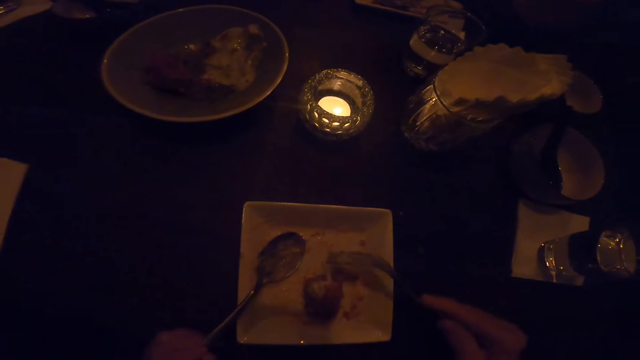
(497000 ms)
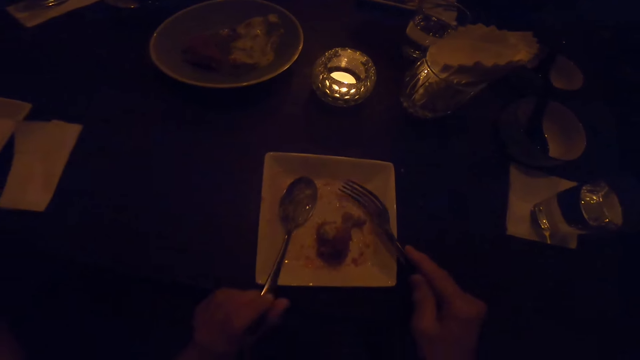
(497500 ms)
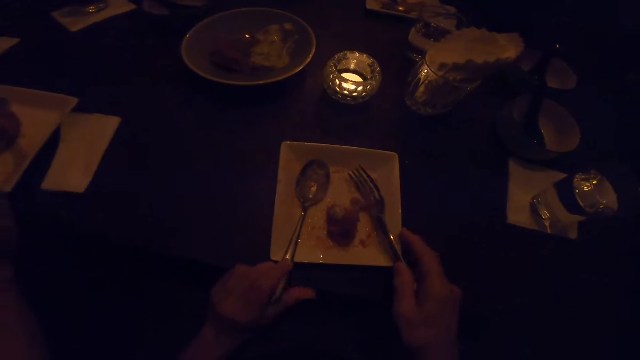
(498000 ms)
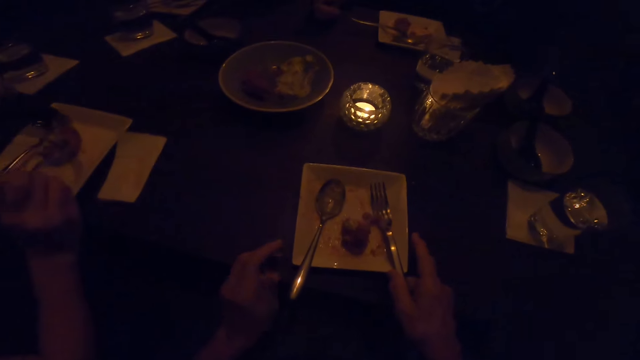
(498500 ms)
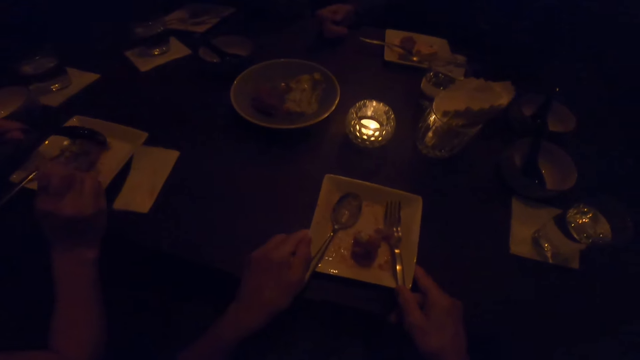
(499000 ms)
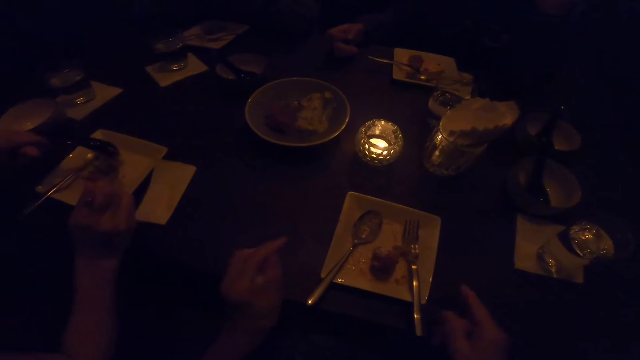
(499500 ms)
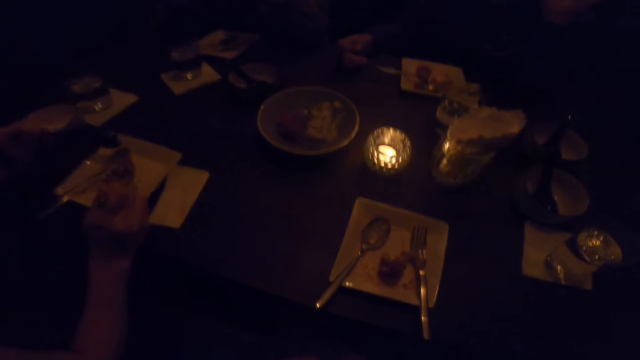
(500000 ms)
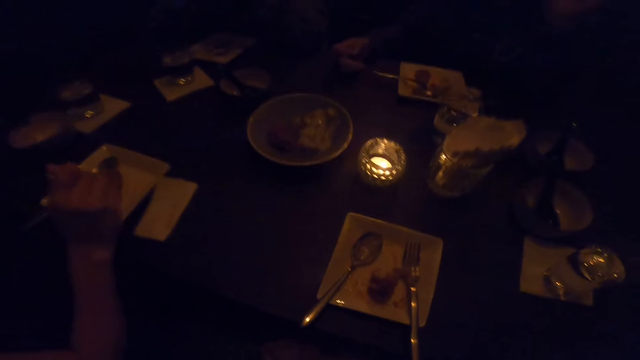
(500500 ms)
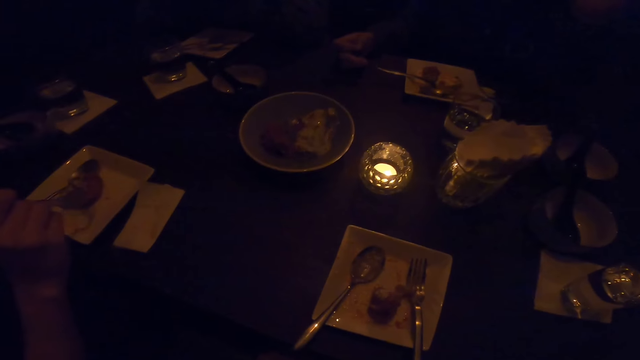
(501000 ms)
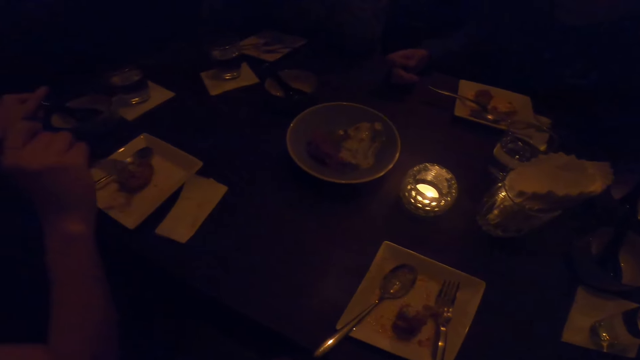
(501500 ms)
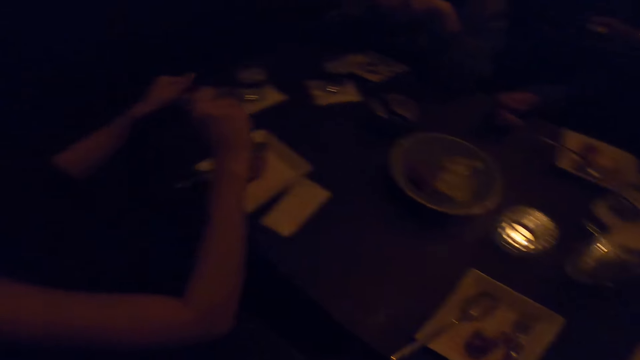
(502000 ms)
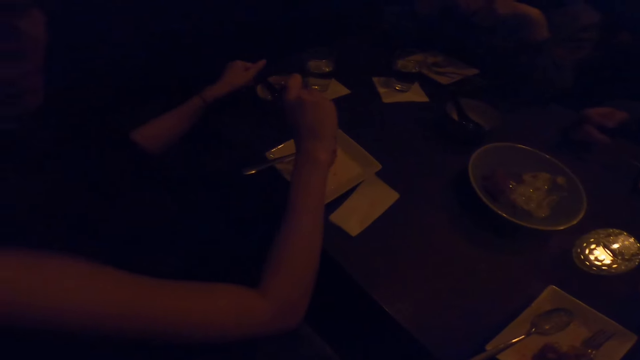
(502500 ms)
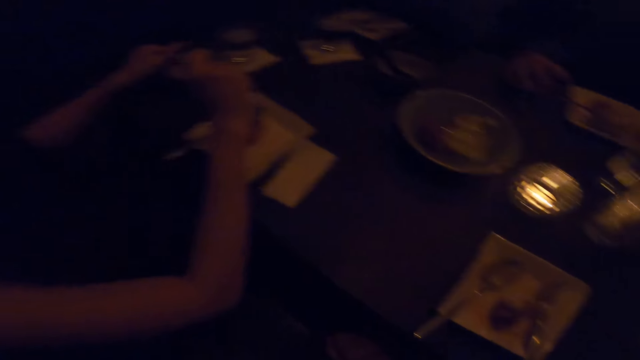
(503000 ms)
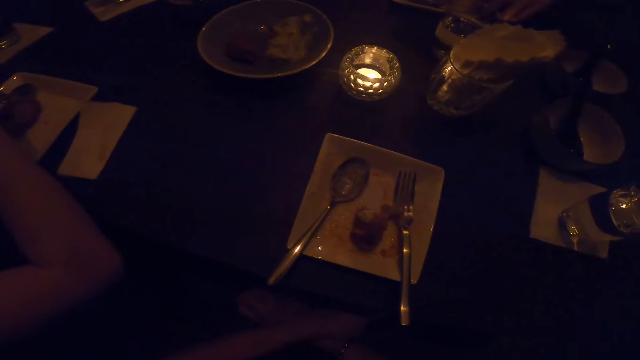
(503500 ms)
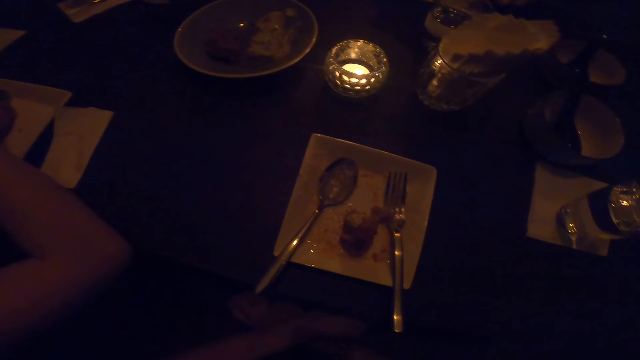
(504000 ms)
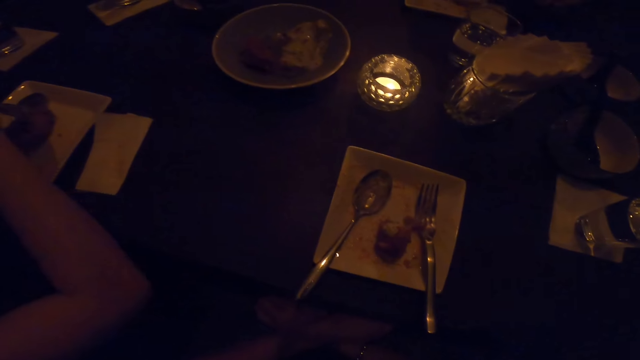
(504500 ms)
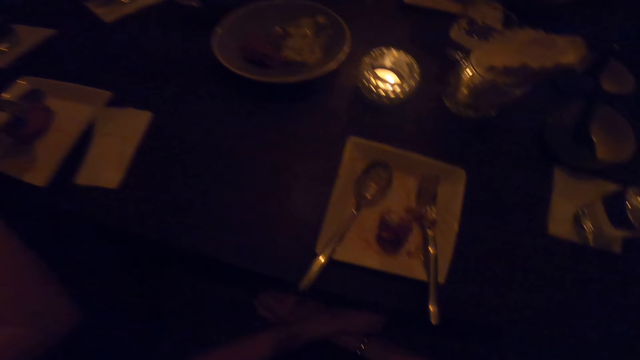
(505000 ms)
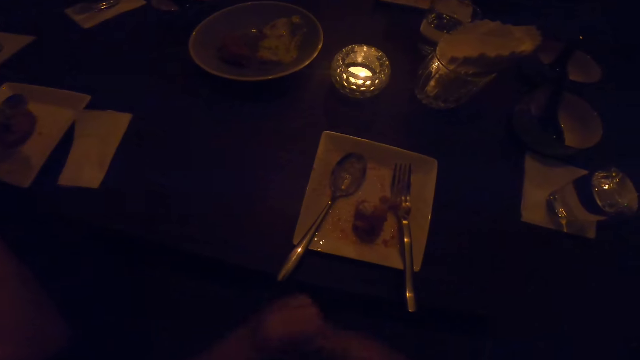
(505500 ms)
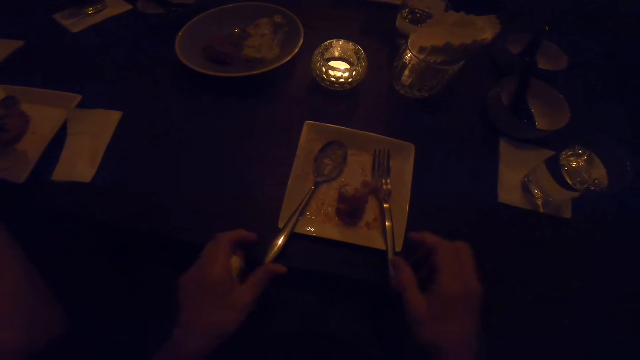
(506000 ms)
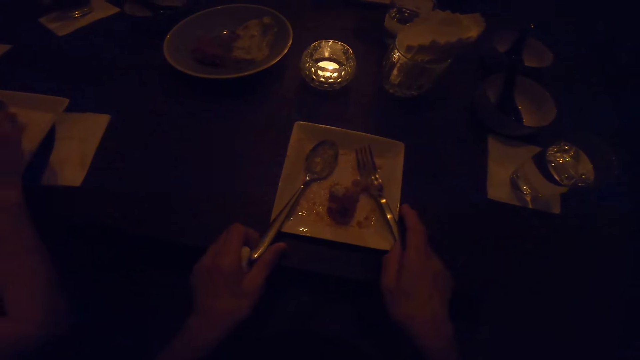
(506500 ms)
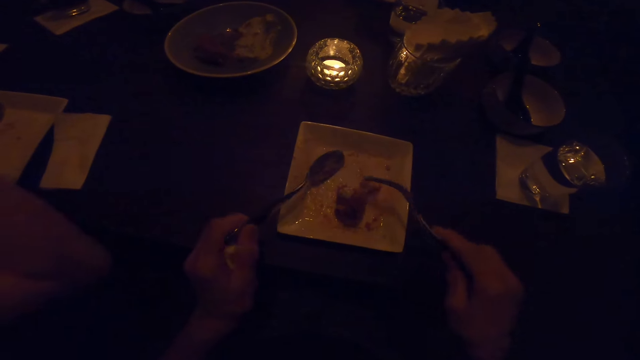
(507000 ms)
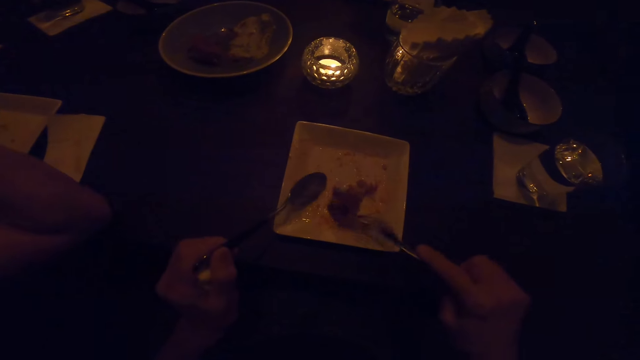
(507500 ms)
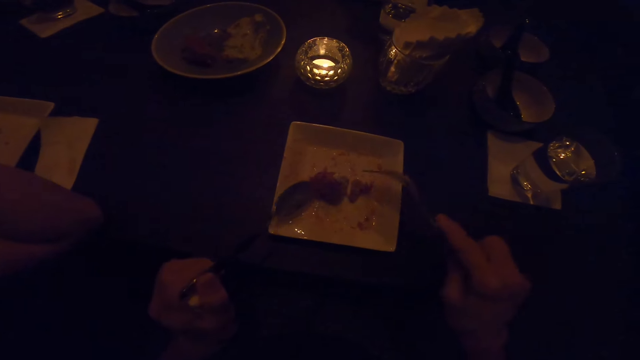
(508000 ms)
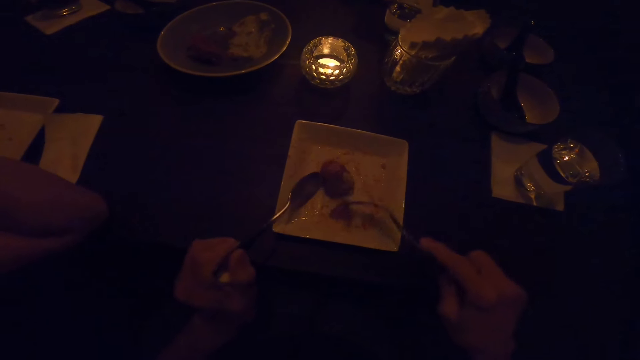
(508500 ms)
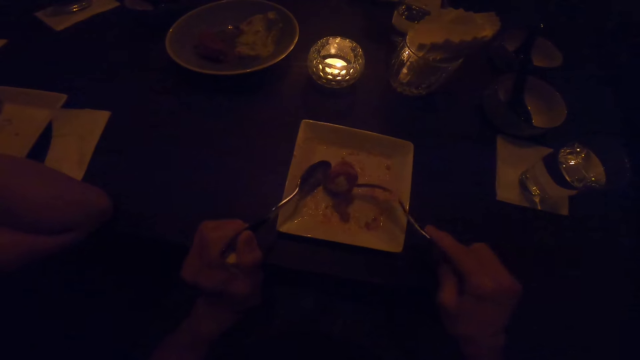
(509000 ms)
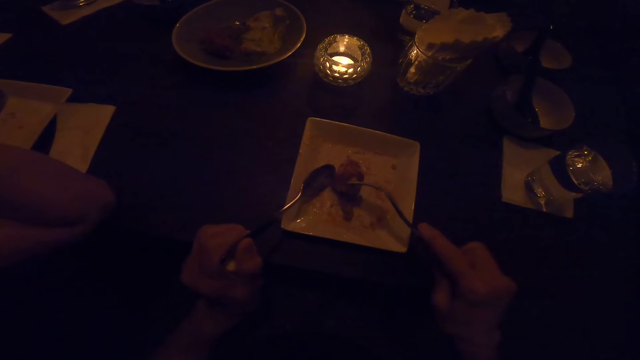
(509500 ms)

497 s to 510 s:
The camera wearer puts down the spoon. He stops eating from the plate on the table and adjusts the plate on the table with both hands. He converses. He picks up the spoon from the plate with his left hand and picks up the fork from the plate with his right hand.

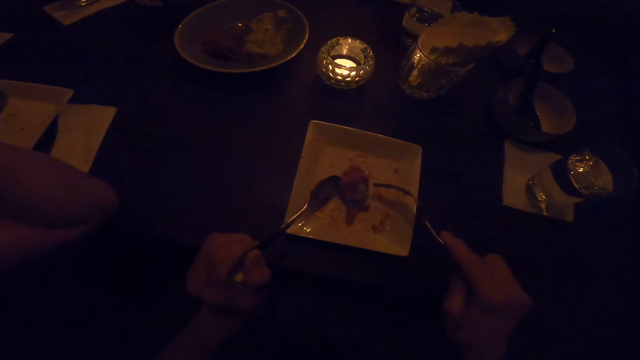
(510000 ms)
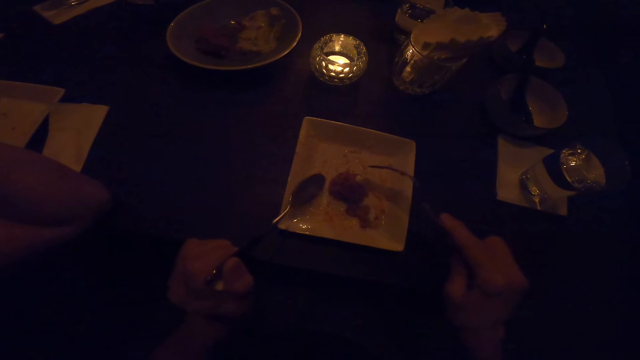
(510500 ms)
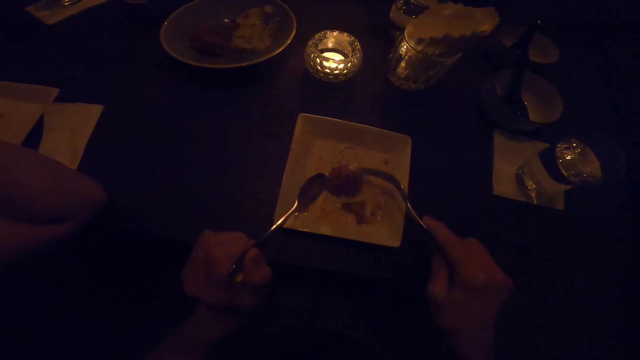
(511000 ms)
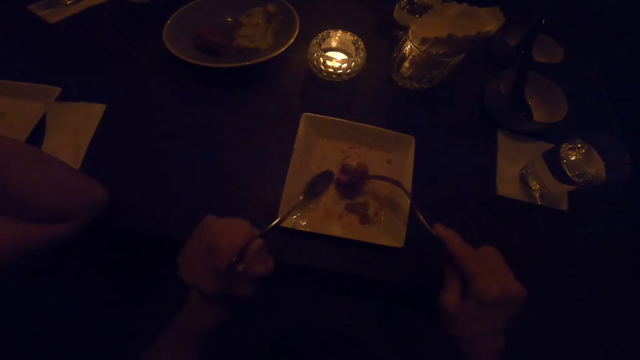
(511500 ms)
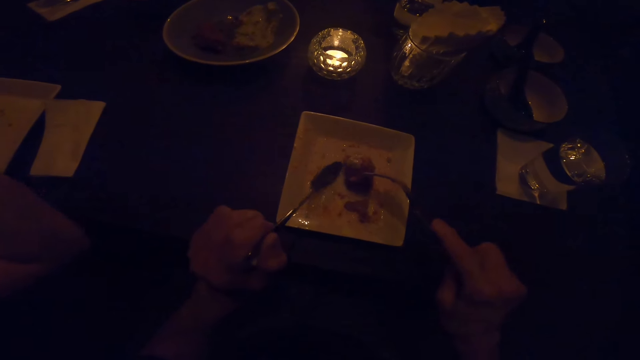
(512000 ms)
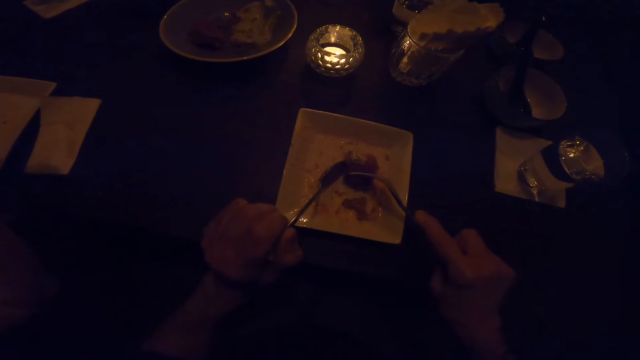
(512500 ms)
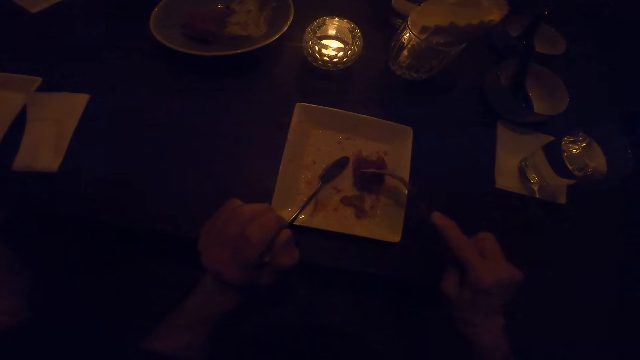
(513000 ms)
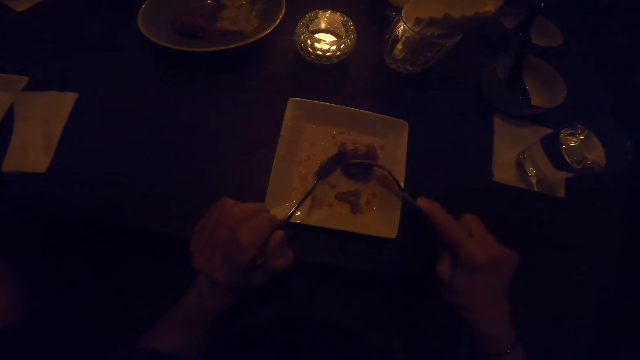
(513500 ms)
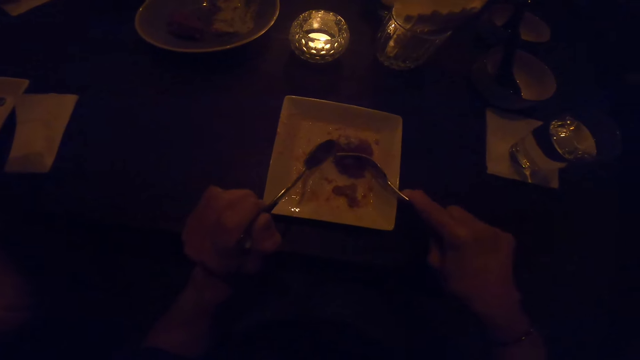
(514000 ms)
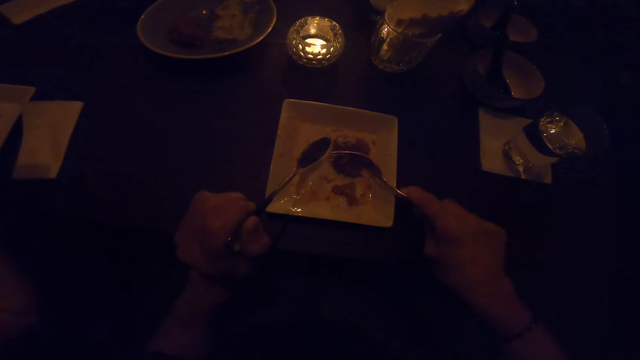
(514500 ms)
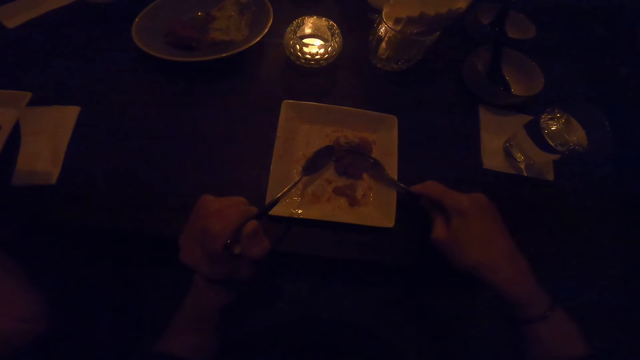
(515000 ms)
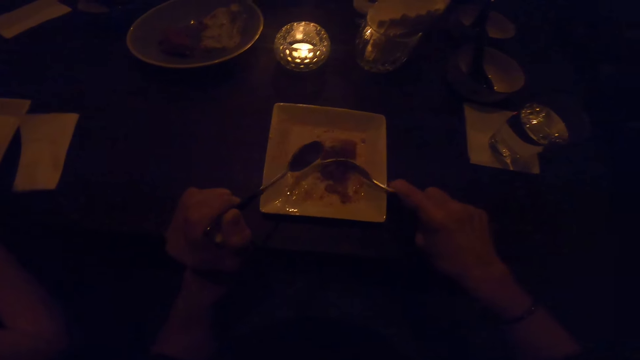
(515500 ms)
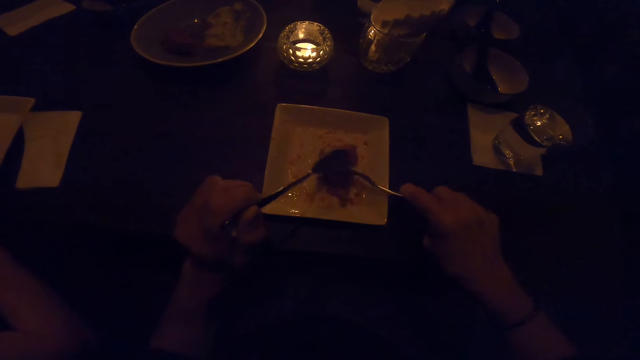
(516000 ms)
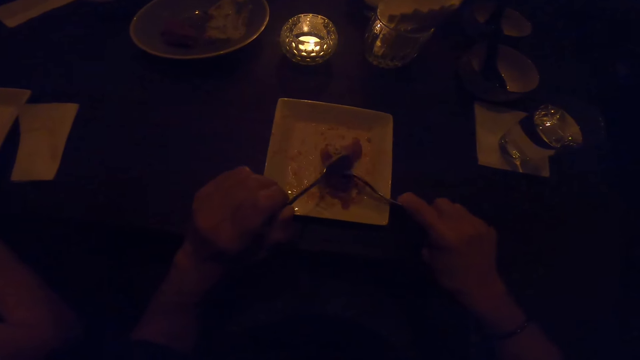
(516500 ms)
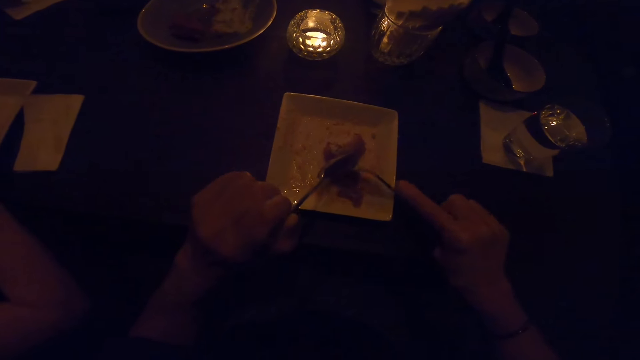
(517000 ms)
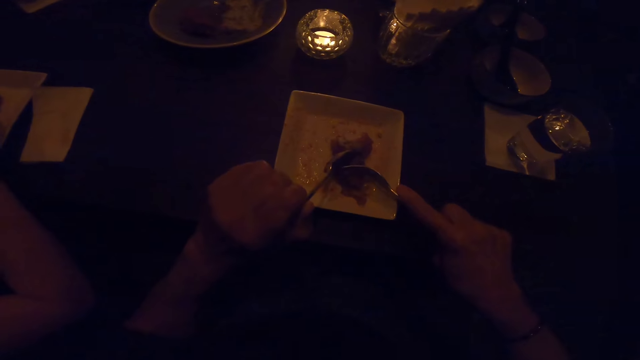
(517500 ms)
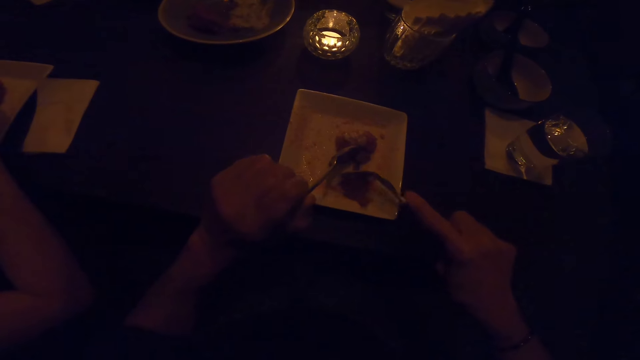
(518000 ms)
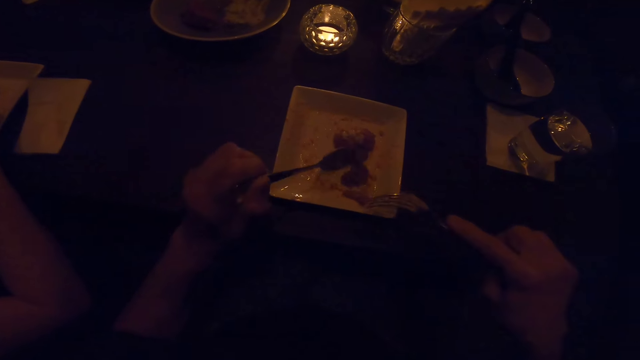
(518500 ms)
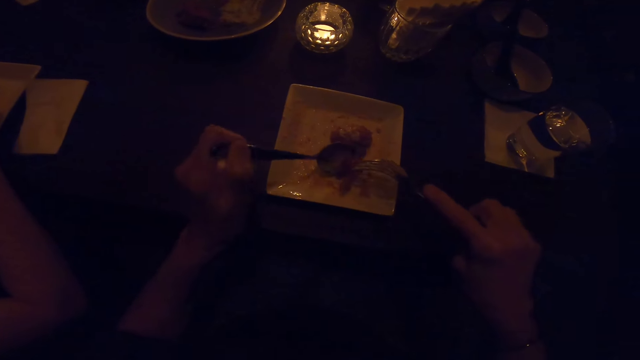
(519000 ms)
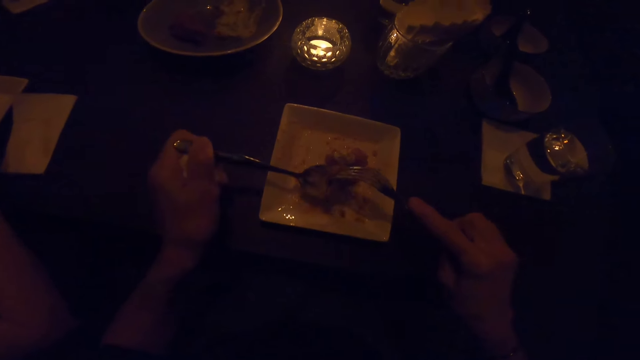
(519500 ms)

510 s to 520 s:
The camera wearer rotates the meat. He cuts the meat. He eats from the plate on the table with the fork in his right hand.
